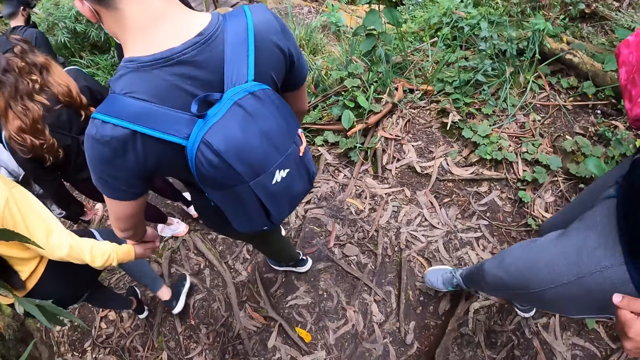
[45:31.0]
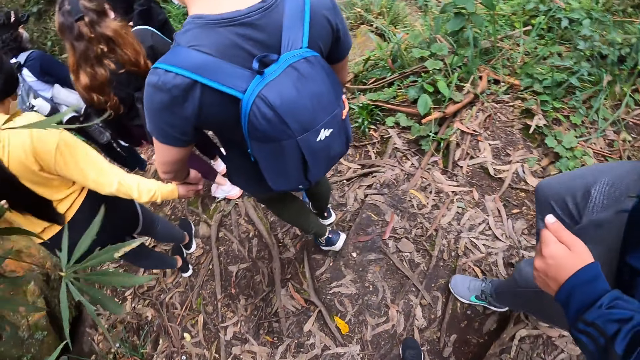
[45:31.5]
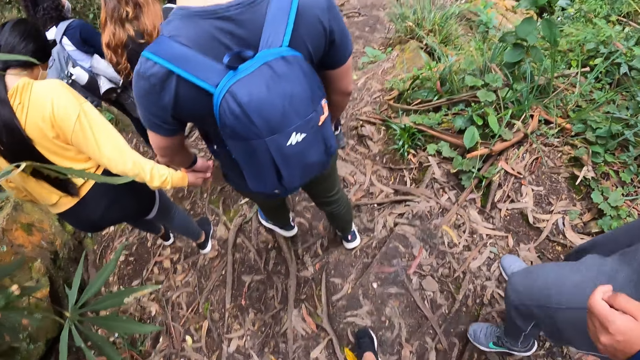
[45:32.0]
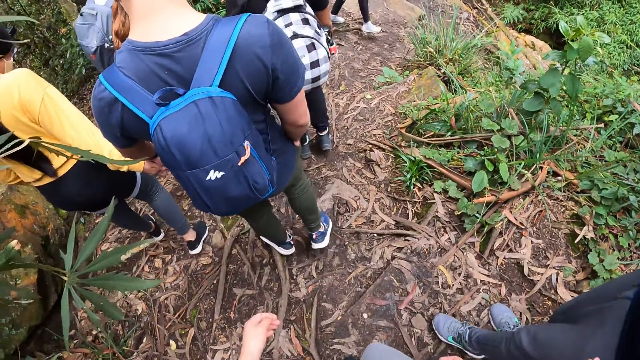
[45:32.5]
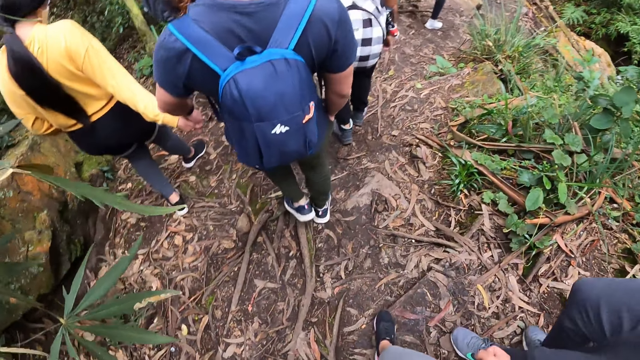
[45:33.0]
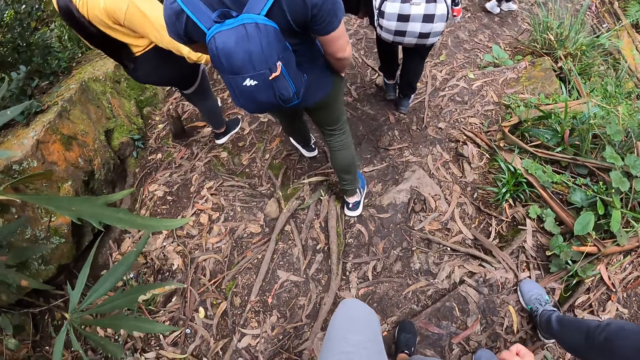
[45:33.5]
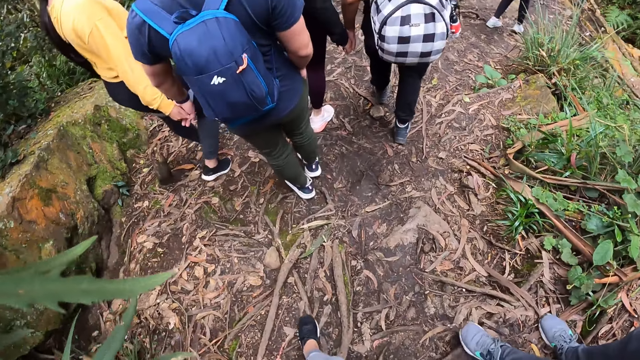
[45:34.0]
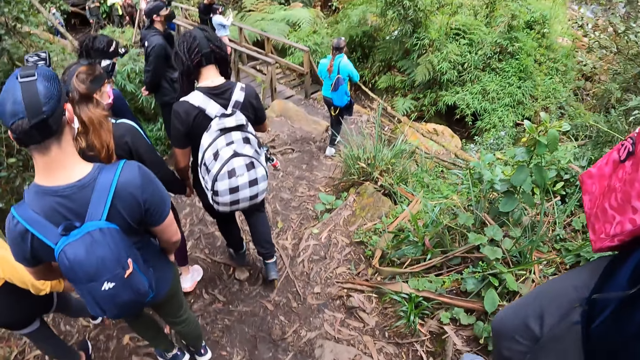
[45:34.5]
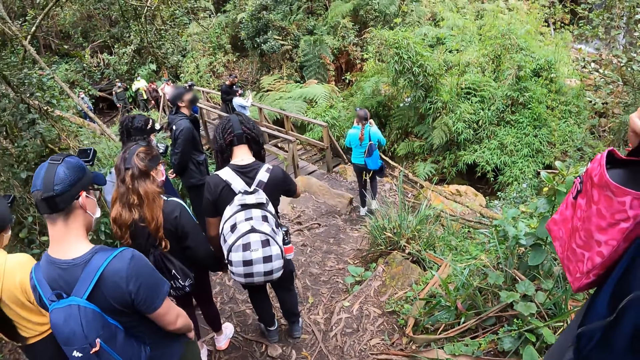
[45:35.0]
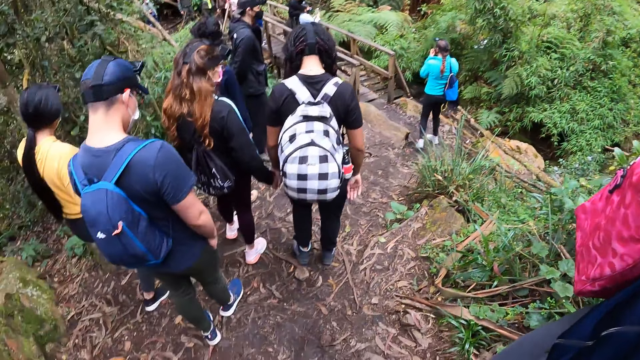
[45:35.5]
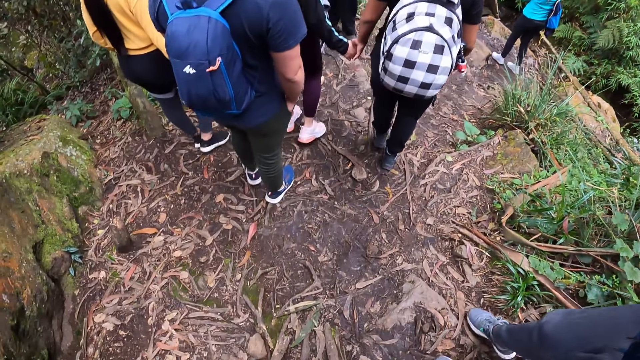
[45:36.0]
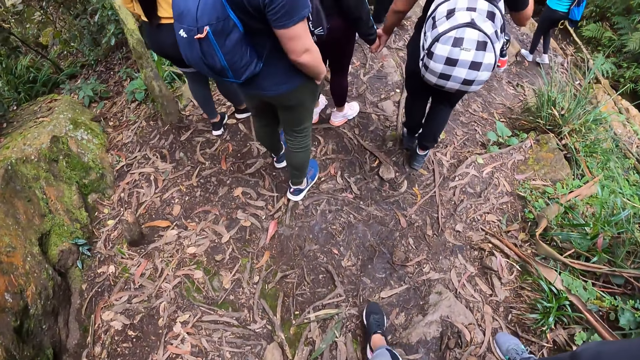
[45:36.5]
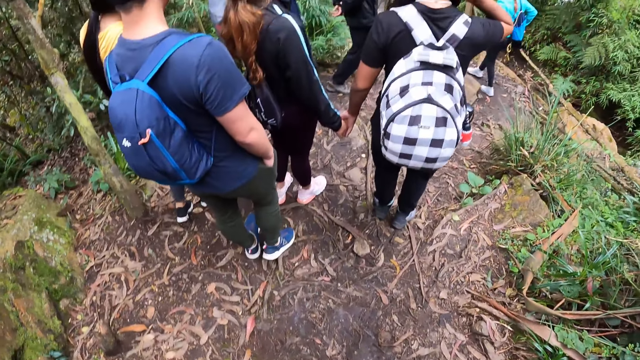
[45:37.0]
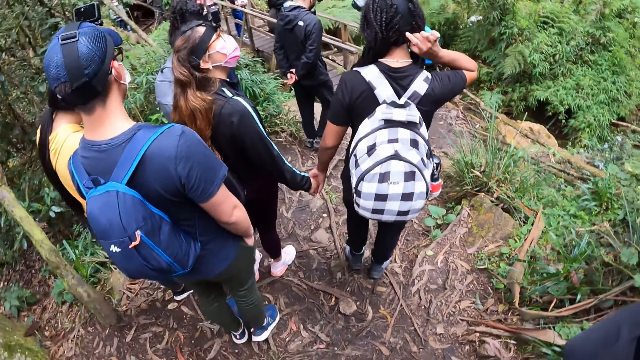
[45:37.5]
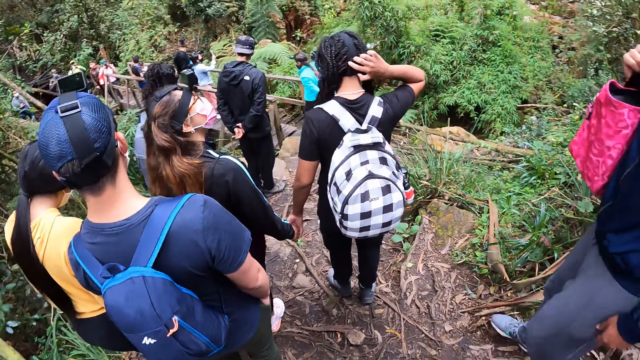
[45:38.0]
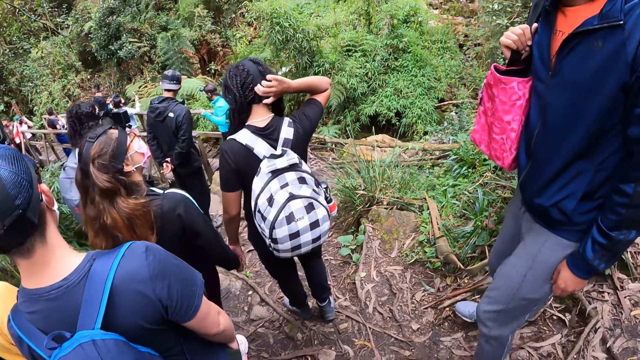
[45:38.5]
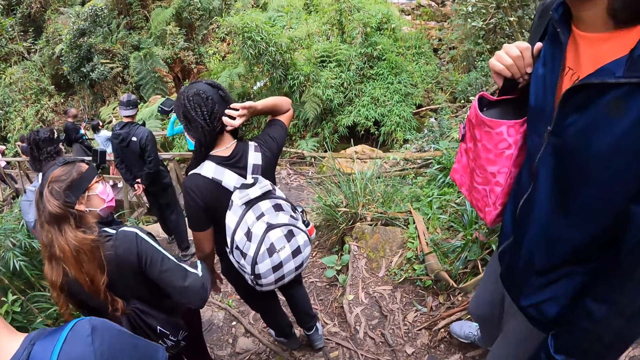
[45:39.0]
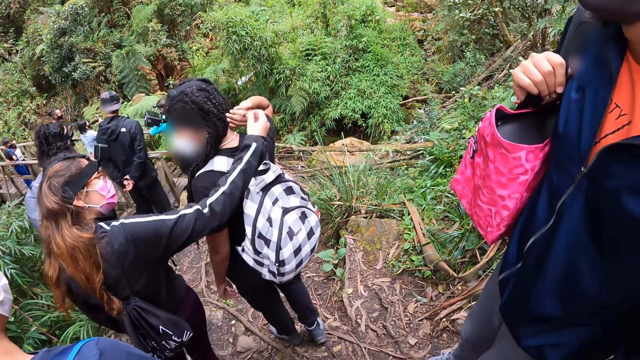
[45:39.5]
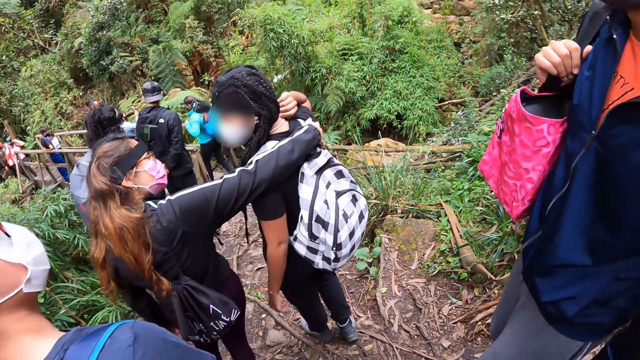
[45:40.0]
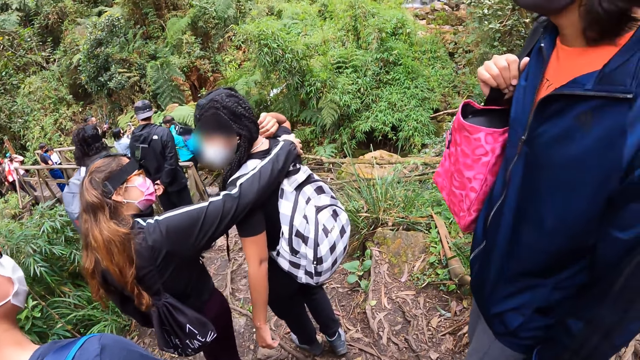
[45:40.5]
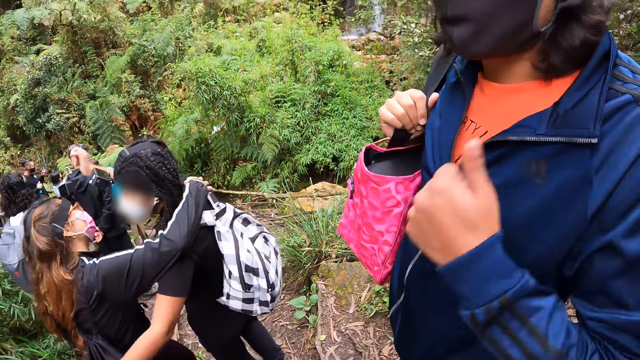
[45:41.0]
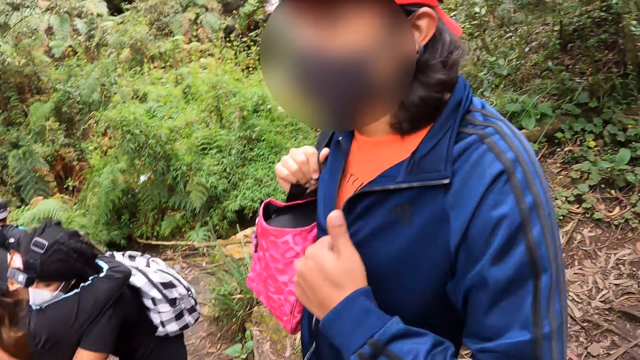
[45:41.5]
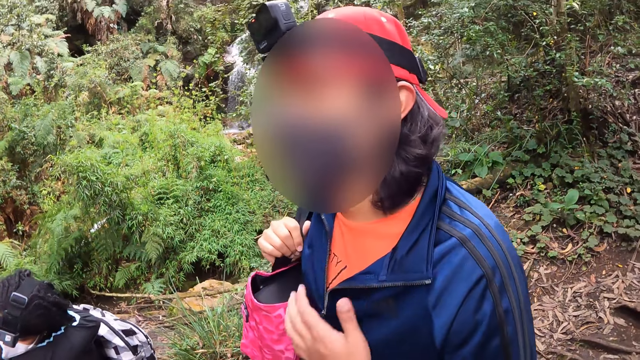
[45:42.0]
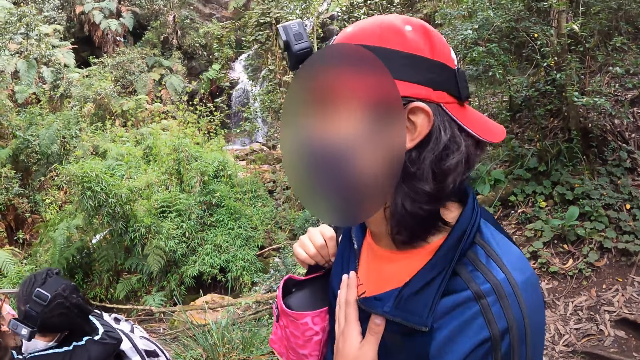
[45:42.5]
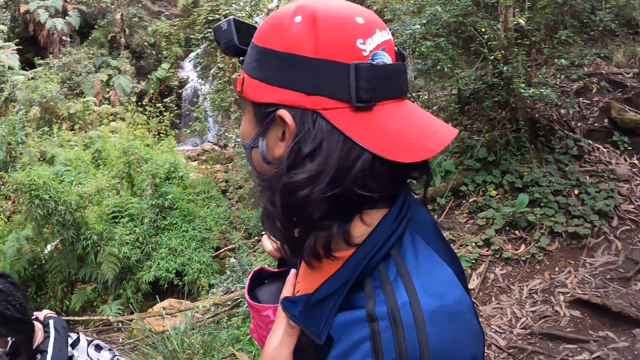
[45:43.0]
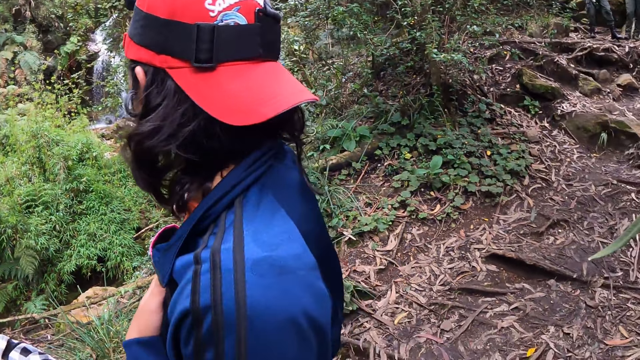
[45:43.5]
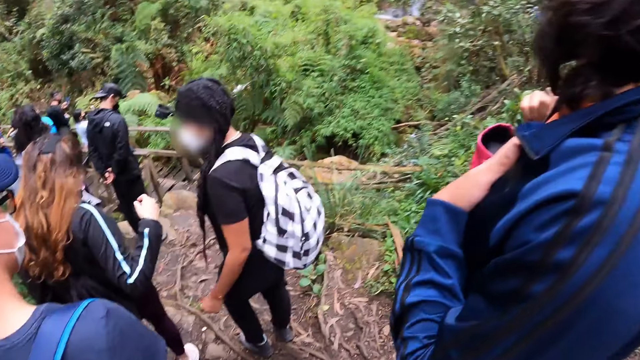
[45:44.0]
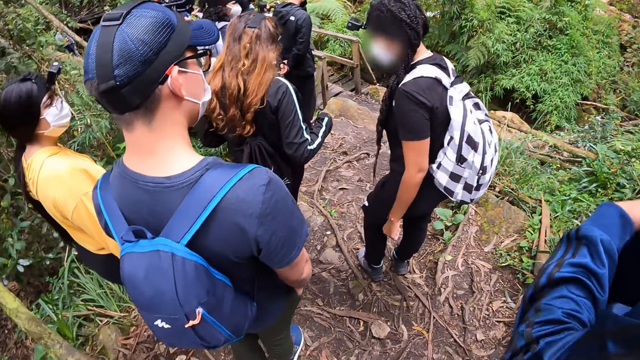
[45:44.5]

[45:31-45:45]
The camera wearer hikes in the mountain with the group of people. They wait with the group of people on the mountain. A woman hugs another woman. A man gives a thumbs up. A person interacts with the camera wearer.

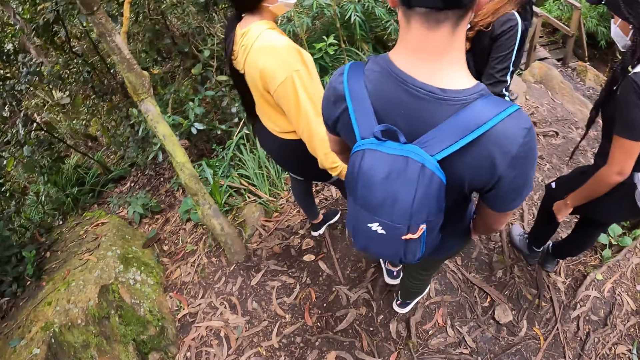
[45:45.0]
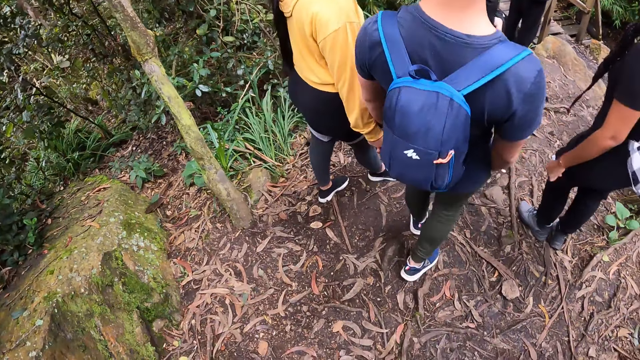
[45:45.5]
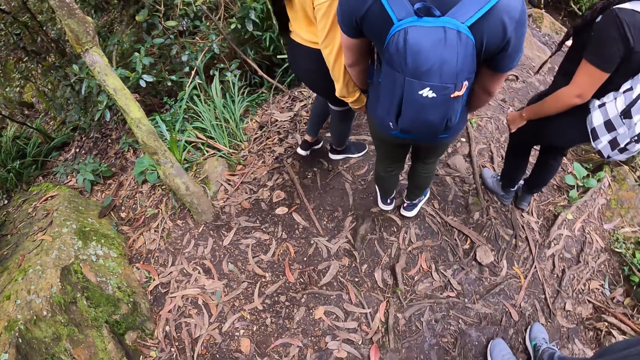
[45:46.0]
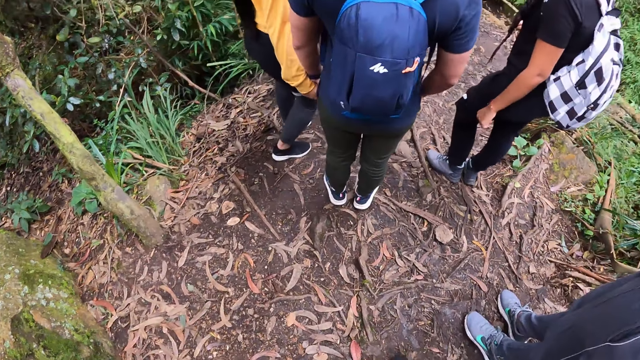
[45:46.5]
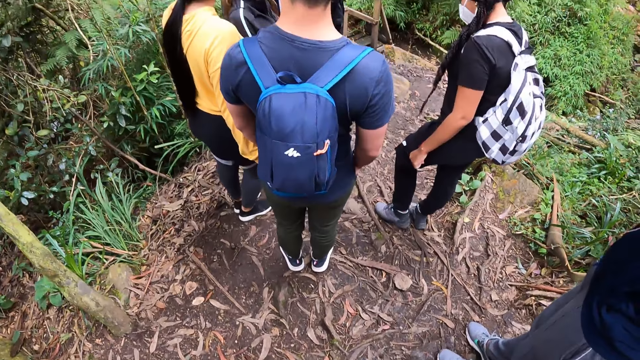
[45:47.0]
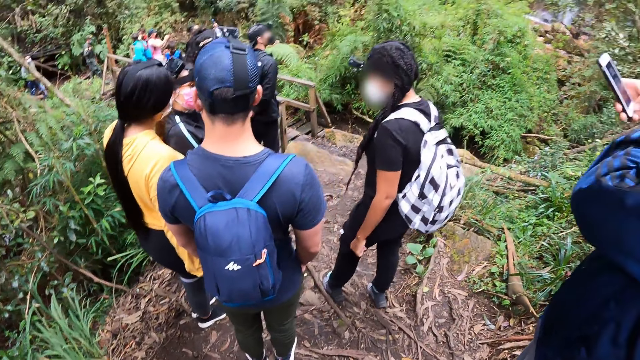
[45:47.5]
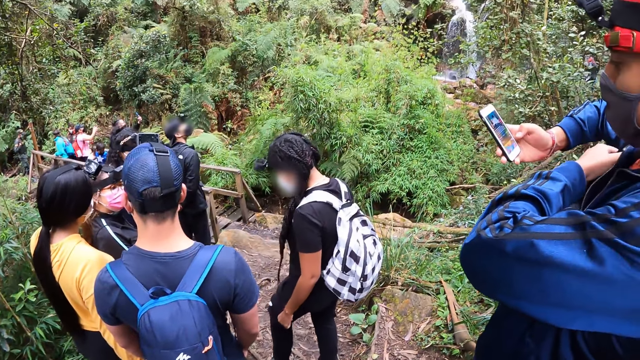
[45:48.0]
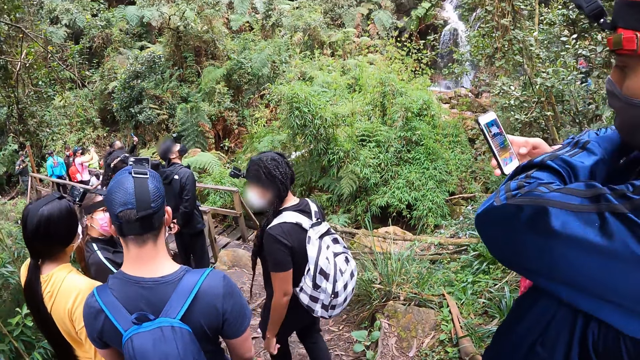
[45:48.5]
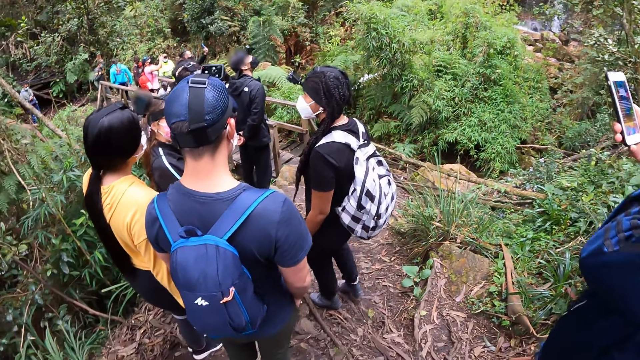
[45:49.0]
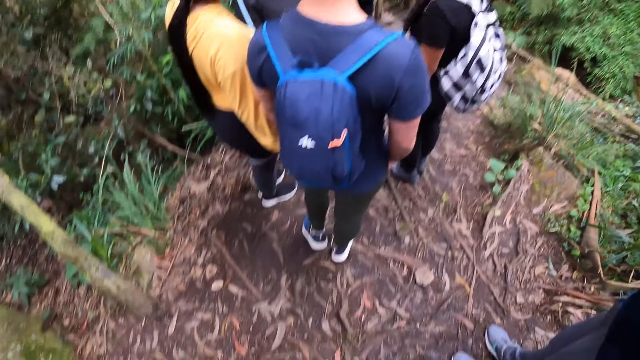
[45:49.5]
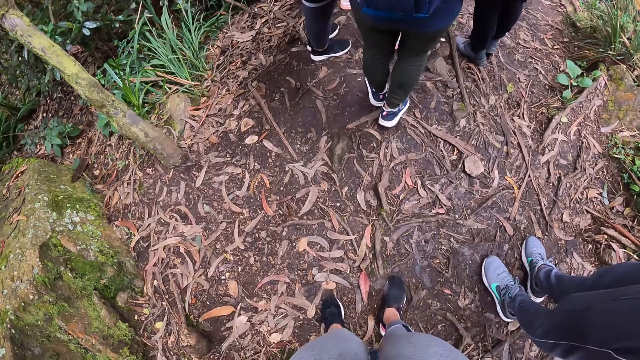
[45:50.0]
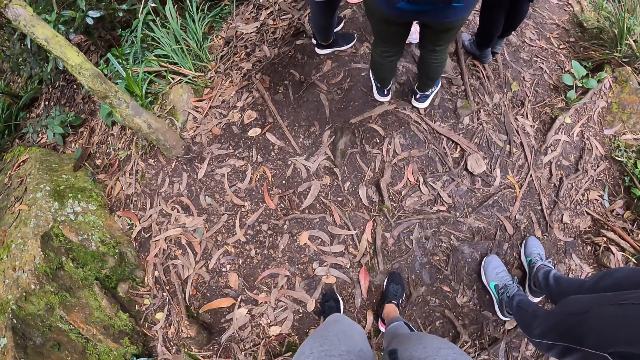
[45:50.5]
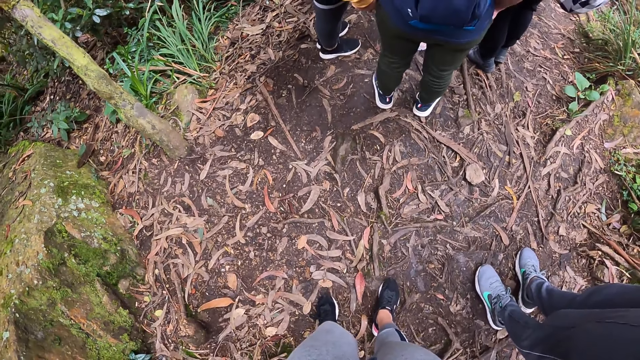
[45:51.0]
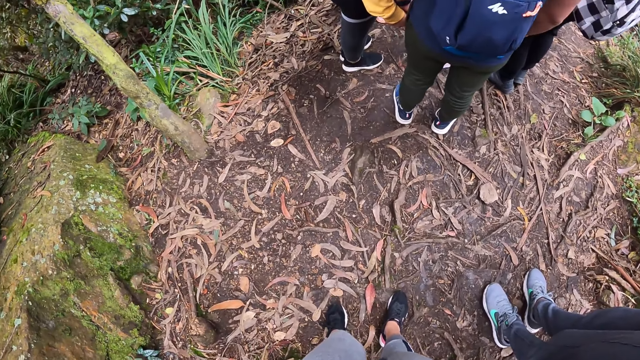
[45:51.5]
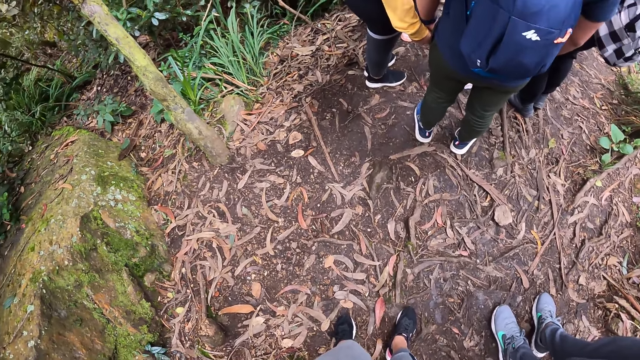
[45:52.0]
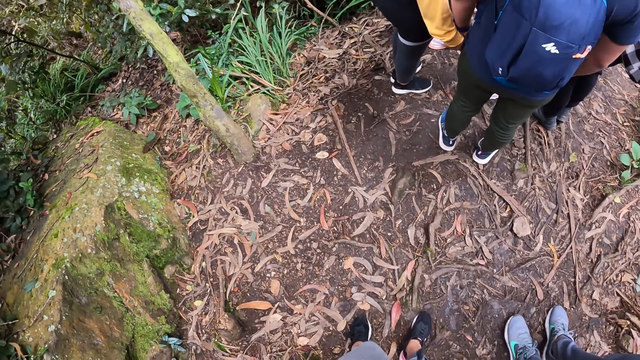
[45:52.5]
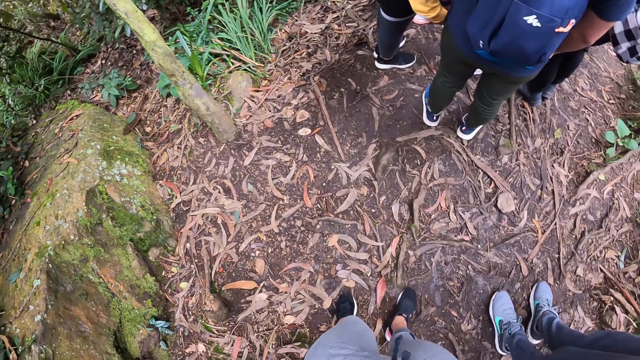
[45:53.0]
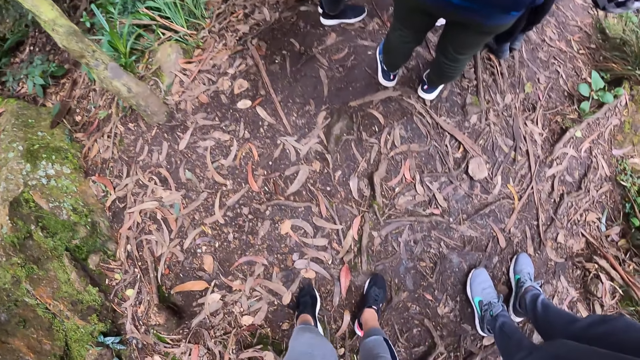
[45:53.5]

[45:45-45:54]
The camera wearer hikes on the mountain. The man operates a phone. The camera wearer stops hiking.
